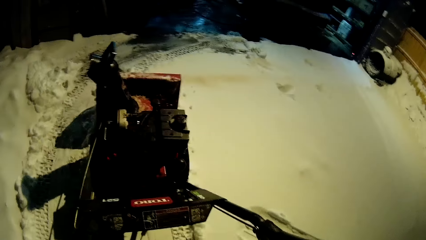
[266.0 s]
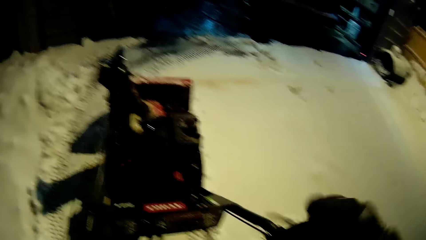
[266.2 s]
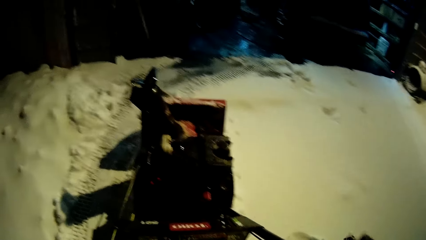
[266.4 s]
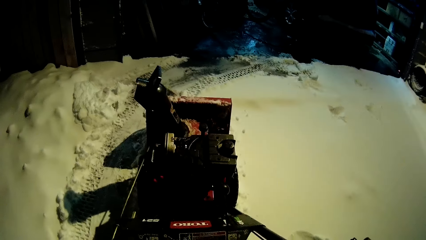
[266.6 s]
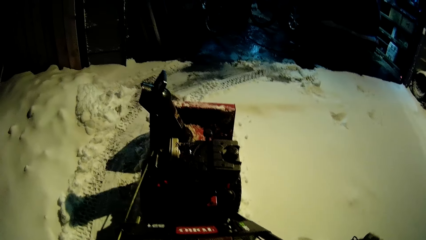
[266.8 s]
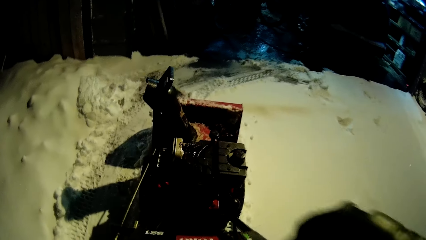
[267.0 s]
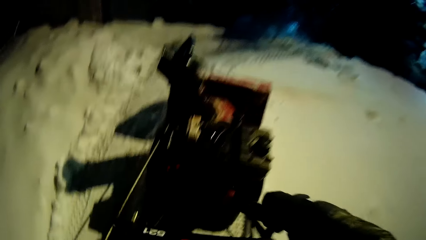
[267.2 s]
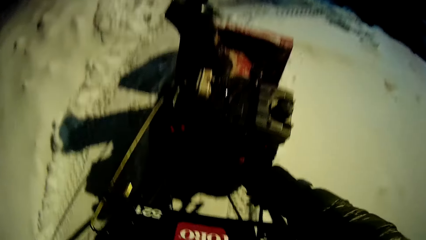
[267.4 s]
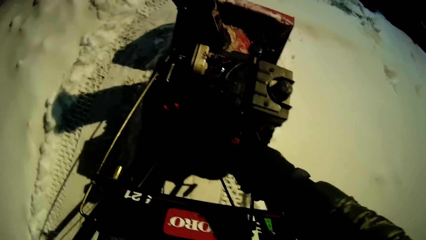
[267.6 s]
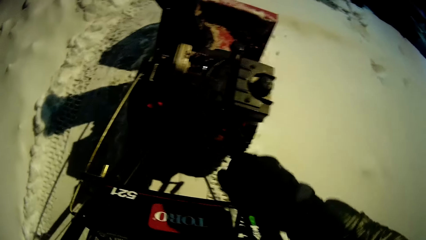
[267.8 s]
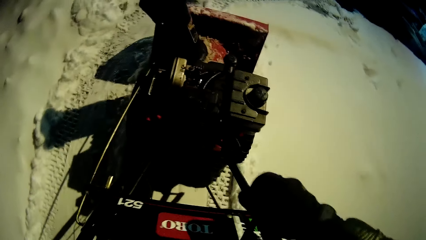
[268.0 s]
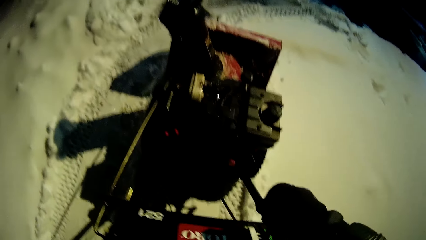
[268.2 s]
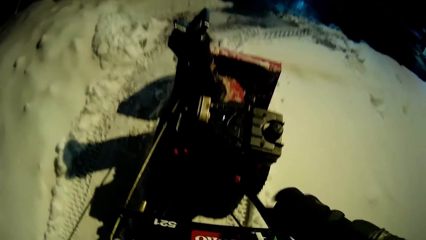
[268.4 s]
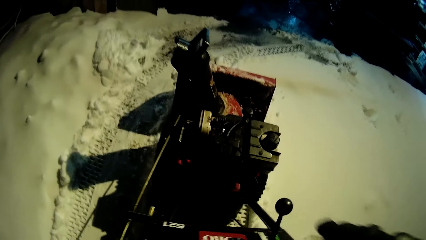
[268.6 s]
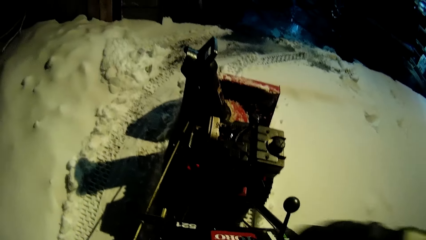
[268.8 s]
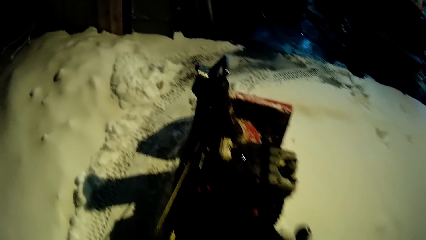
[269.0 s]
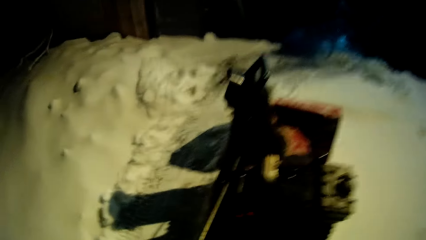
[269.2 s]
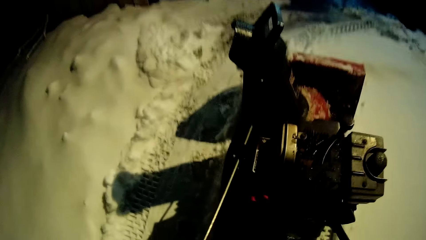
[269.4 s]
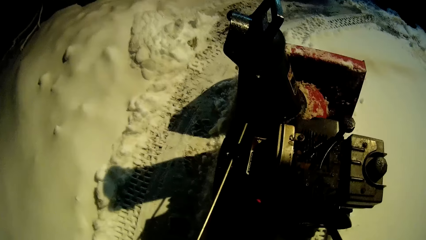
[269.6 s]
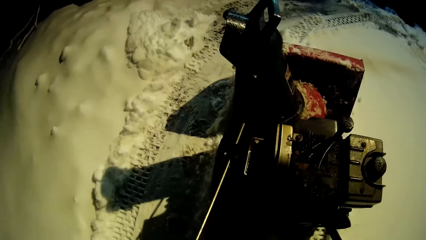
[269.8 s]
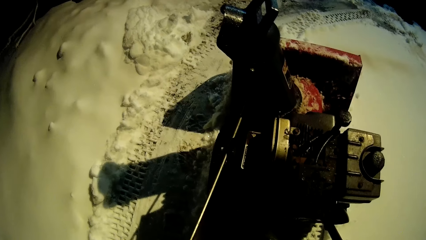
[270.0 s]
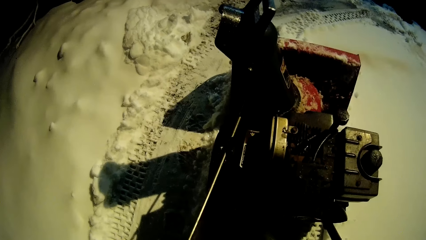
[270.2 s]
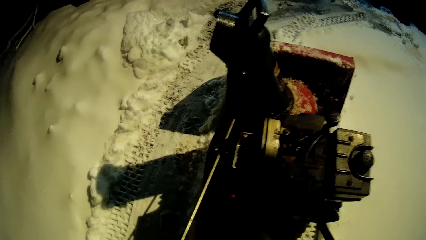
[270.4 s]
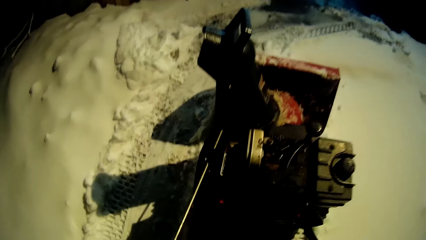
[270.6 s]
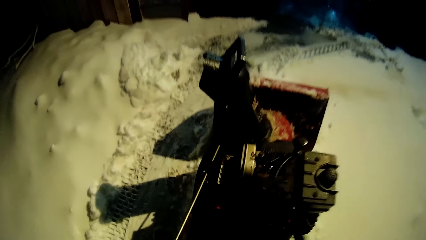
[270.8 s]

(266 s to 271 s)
The camera wearer adjusts a handle on the snow remover machine.

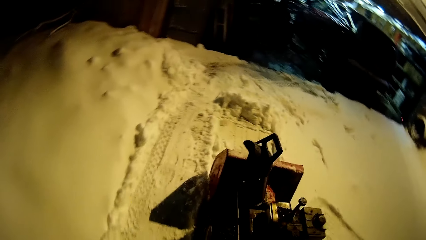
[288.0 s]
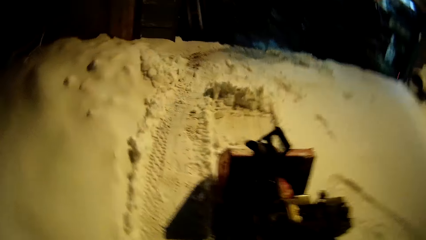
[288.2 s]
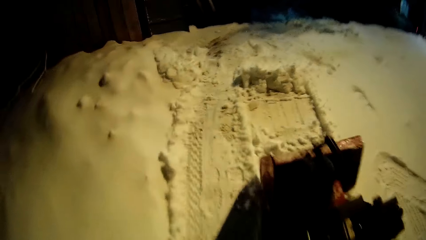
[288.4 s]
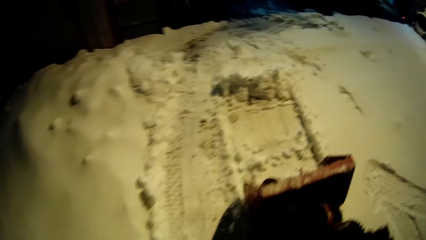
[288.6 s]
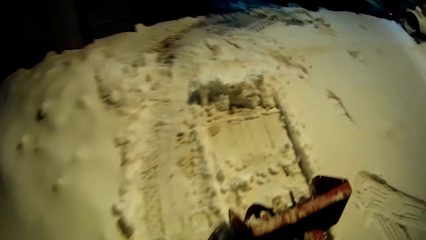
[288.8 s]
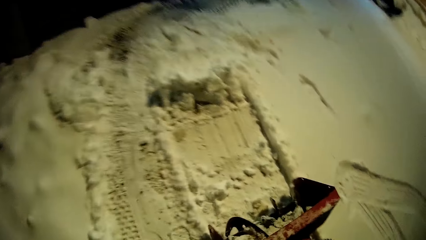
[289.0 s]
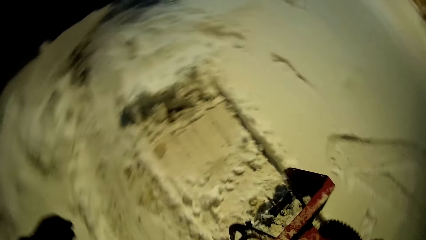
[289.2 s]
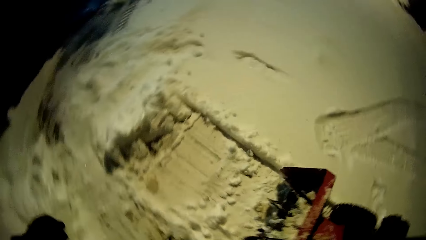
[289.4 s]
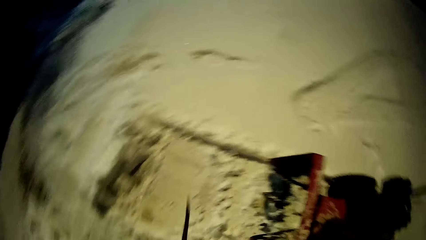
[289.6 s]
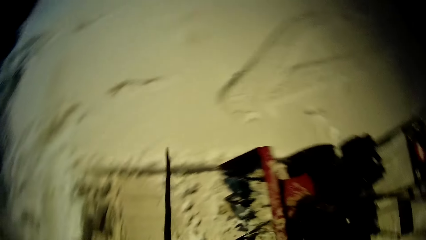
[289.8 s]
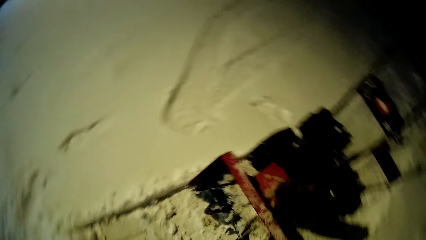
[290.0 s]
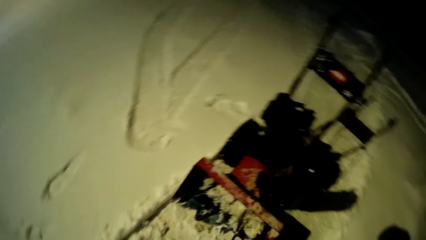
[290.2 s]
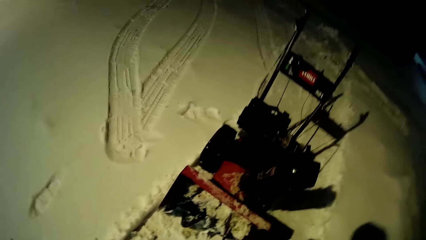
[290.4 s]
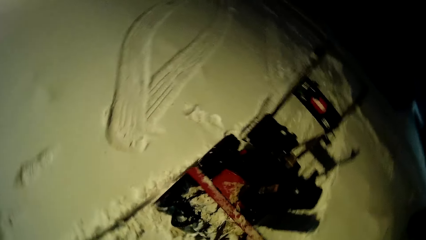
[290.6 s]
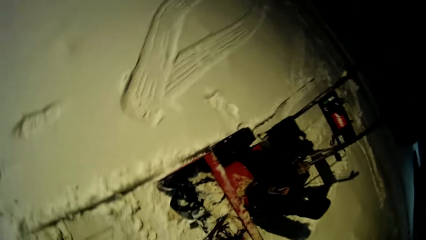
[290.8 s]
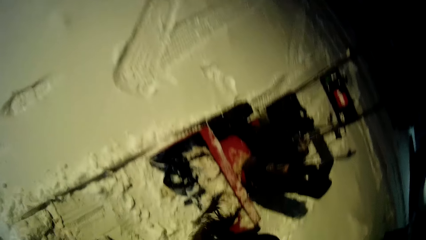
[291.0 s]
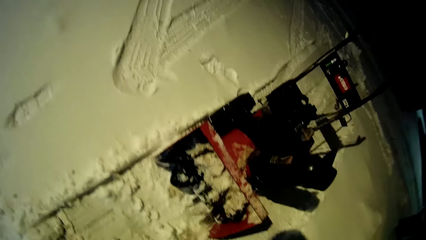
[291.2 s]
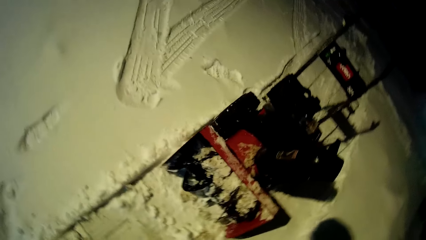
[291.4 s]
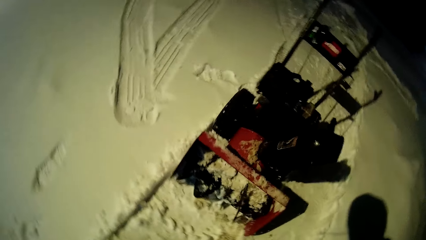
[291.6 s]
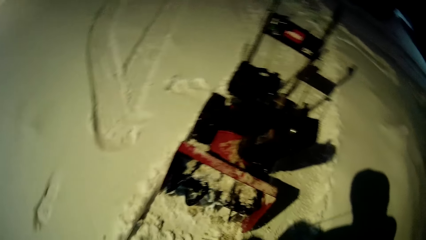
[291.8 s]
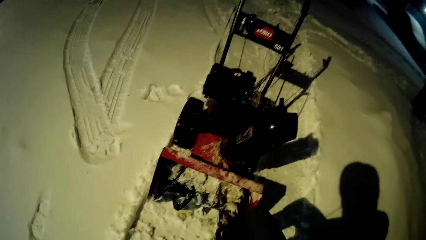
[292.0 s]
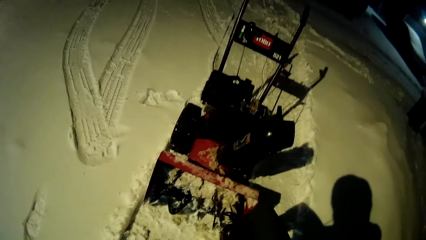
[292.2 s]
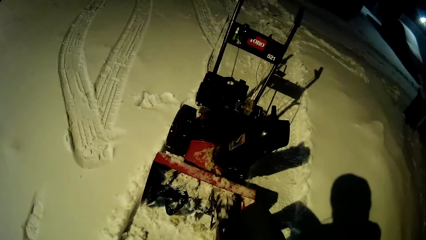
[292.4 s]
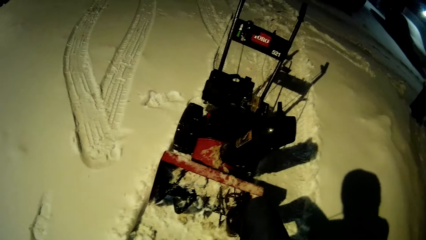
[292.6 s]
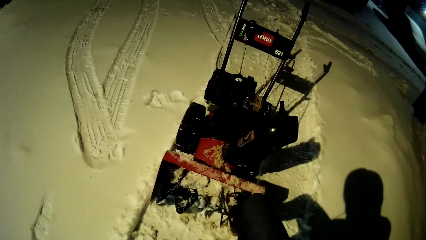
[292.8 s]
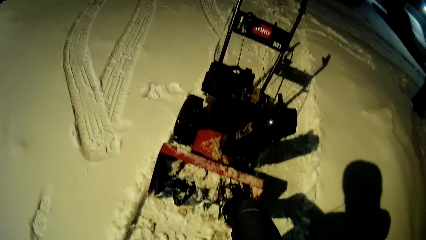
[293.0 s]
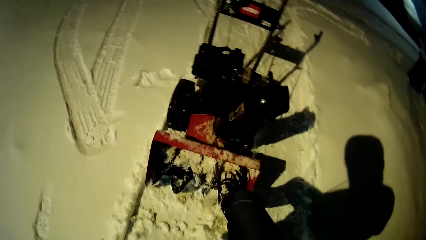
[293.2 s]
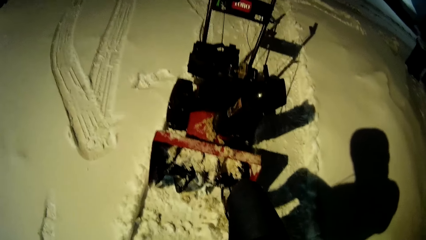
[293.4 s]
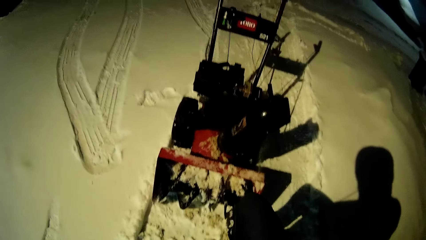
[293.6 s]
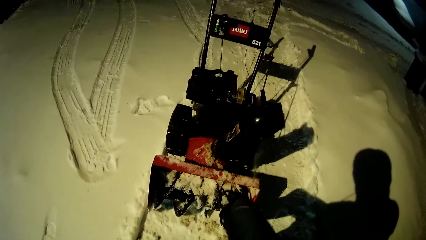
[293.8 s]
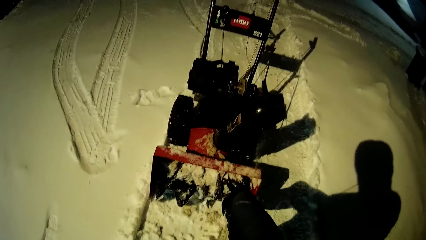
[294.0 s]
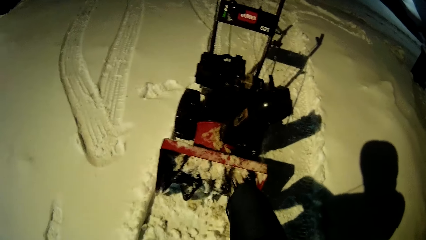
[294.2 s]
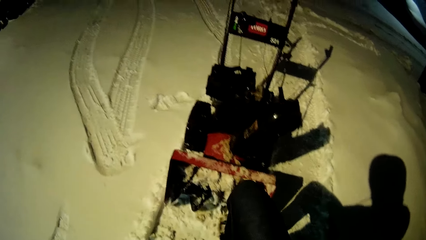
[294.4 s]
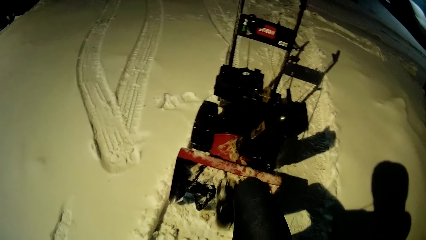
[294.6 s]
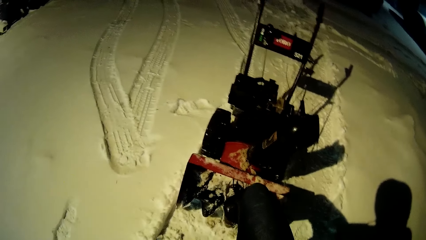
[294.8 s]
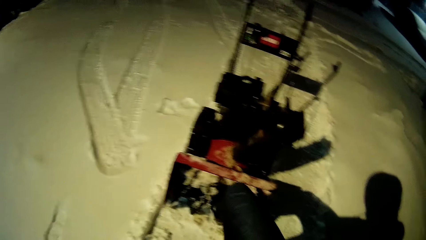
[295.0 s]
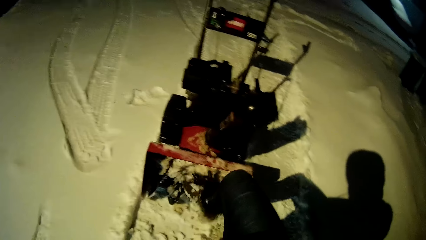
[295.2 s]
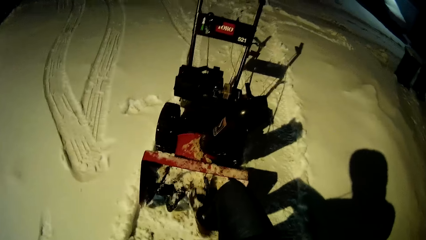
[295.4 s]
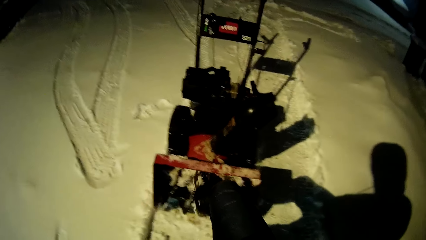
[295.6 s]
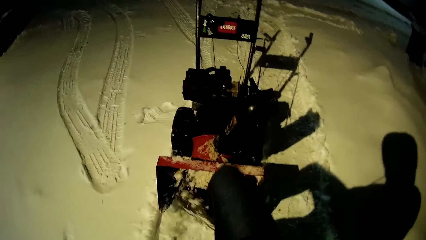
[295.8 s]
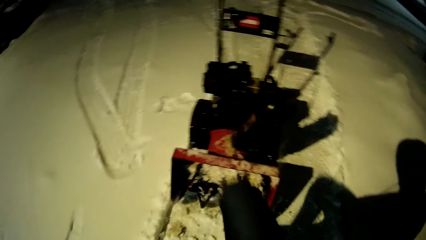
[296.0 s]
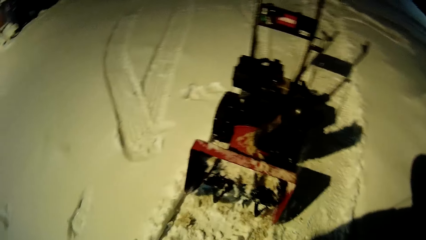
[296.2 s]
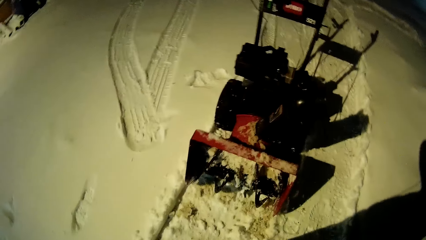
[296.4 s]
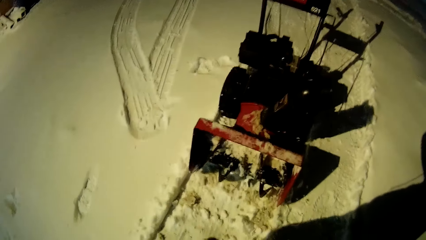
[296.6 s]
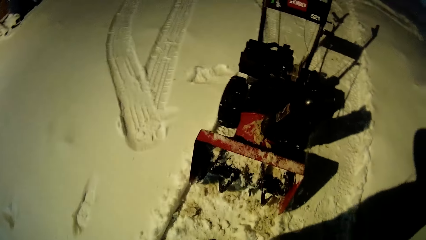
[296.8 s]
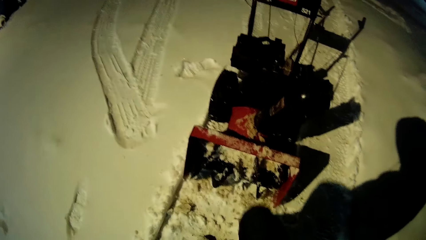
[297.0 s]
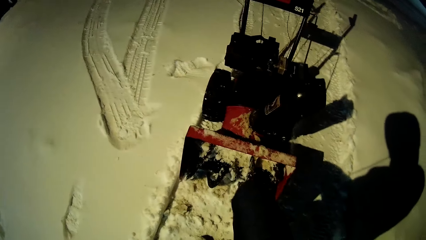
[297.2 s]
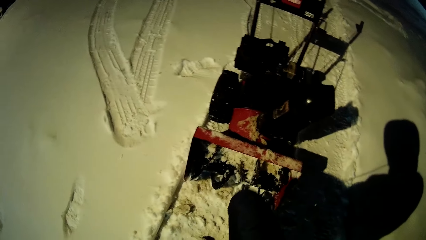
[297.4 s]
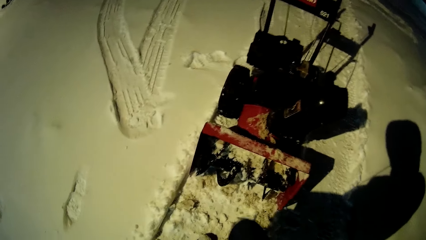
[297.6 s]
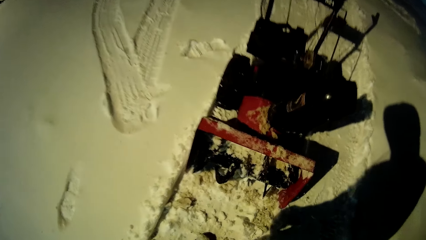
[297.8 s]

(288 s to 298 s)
The camera wearer walks to the front of the snow clearing machine. He removes snow from the front of the snow clearing machine, the snow blower accelerator, with his right leg.
